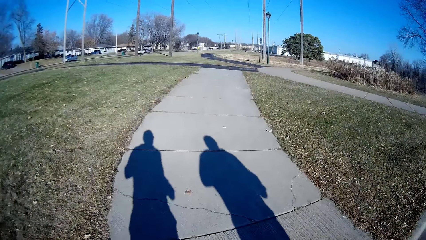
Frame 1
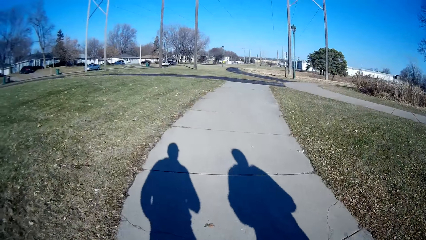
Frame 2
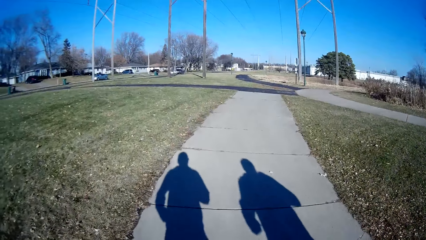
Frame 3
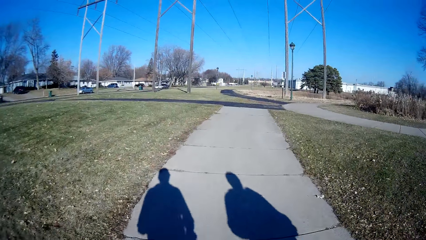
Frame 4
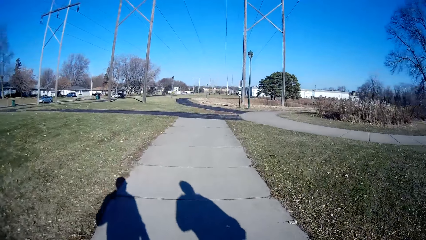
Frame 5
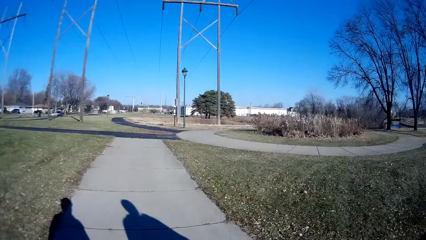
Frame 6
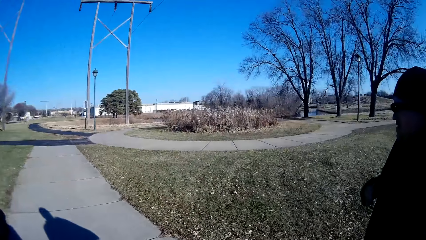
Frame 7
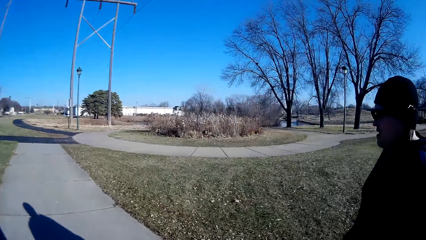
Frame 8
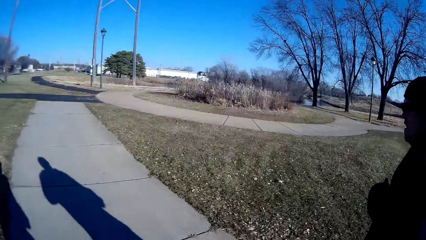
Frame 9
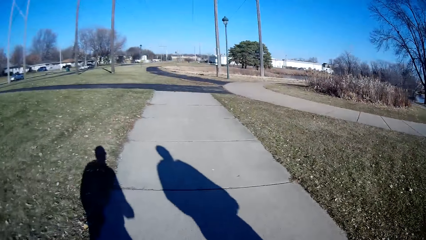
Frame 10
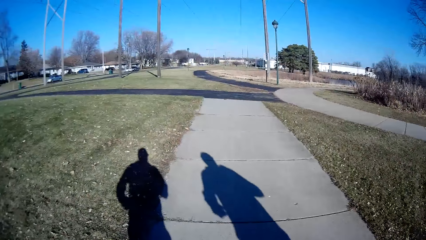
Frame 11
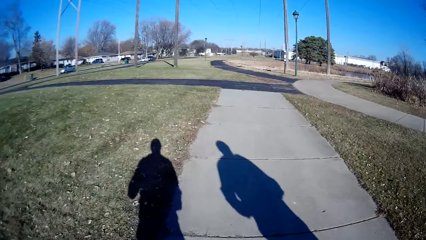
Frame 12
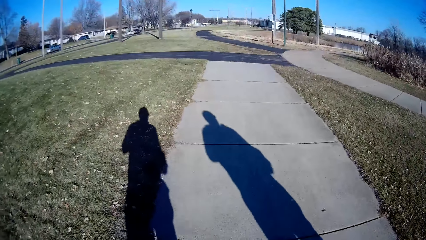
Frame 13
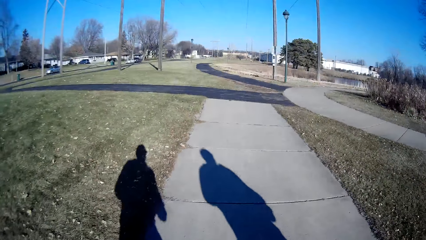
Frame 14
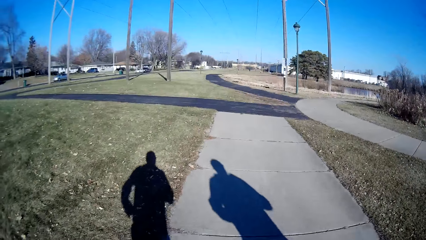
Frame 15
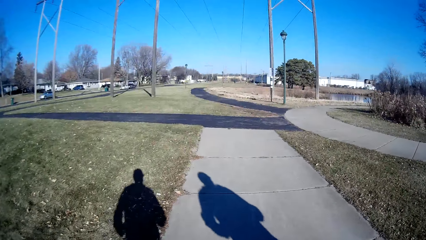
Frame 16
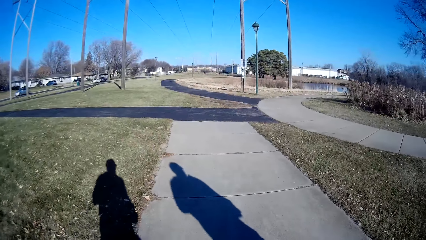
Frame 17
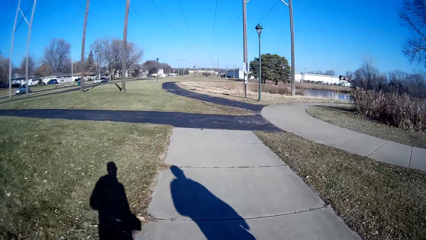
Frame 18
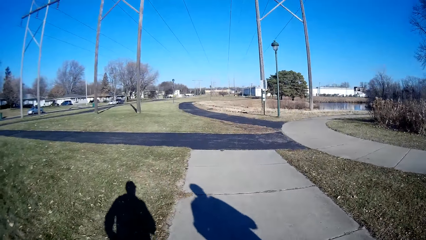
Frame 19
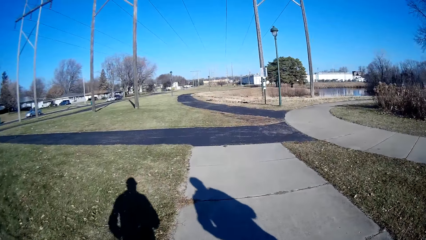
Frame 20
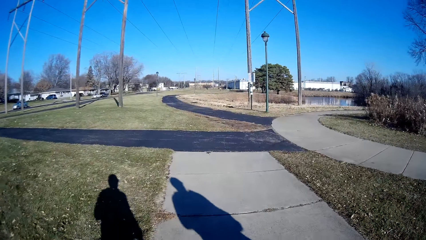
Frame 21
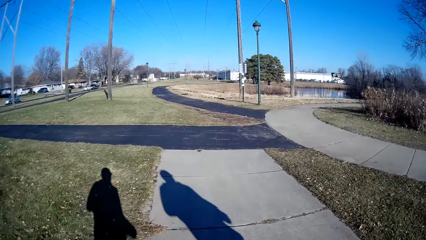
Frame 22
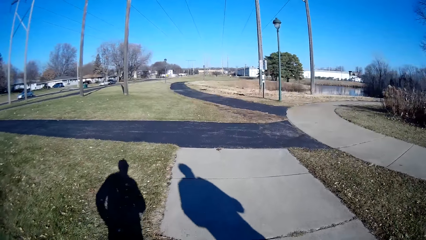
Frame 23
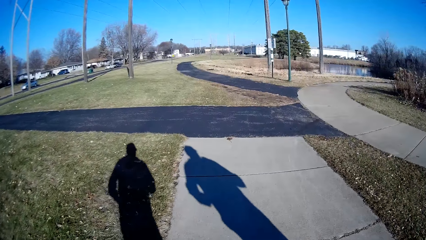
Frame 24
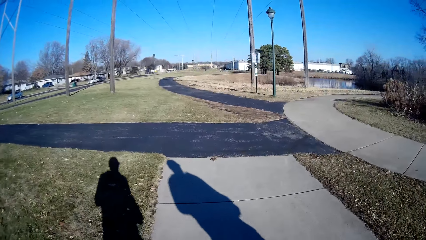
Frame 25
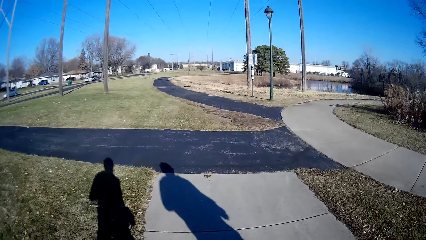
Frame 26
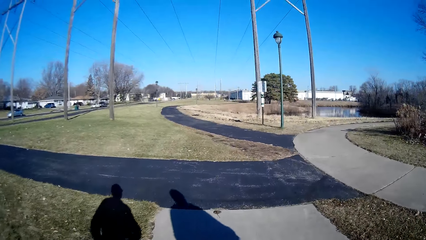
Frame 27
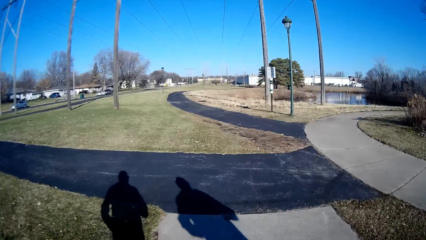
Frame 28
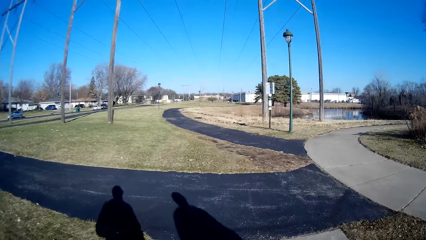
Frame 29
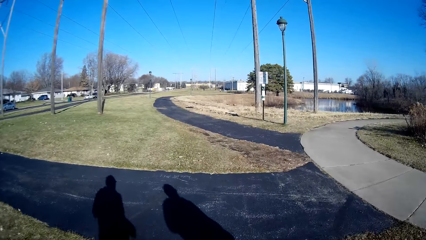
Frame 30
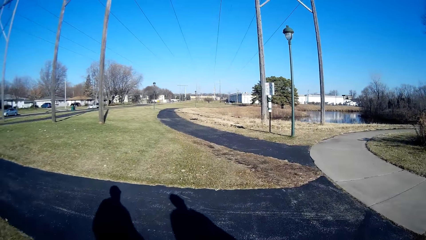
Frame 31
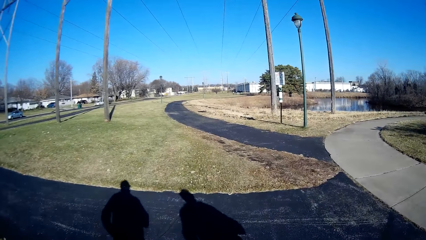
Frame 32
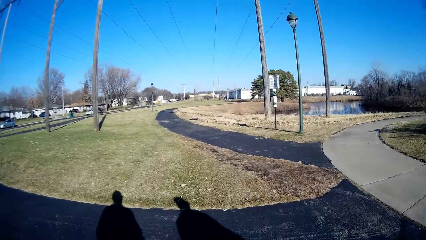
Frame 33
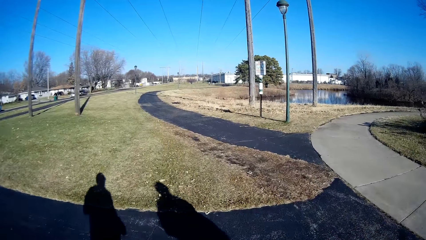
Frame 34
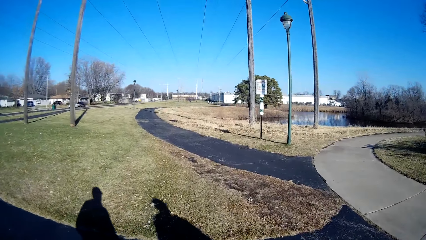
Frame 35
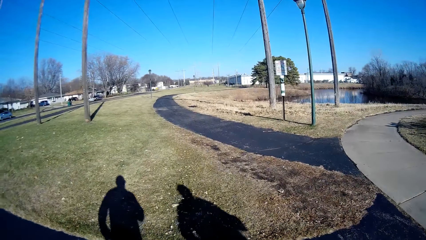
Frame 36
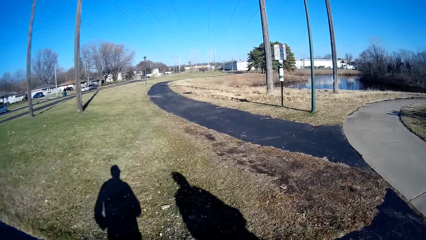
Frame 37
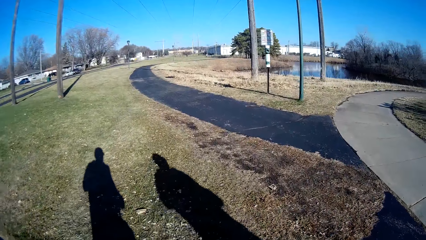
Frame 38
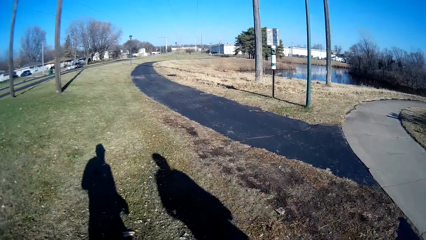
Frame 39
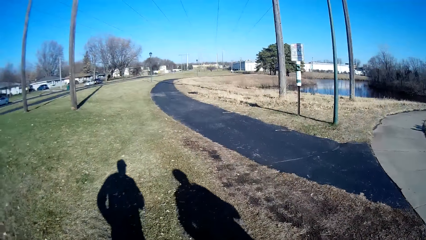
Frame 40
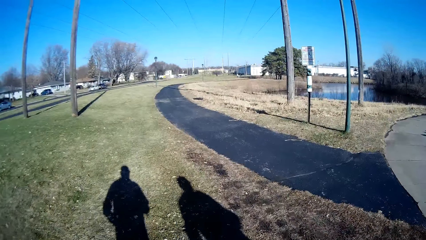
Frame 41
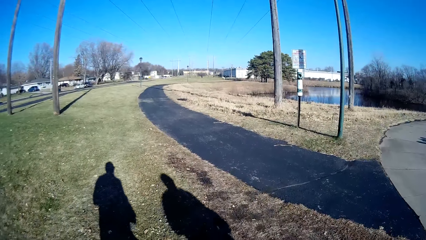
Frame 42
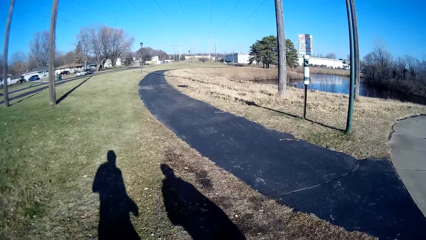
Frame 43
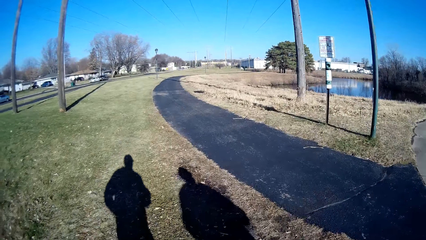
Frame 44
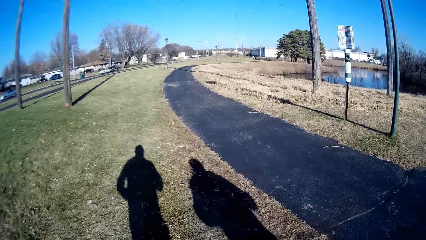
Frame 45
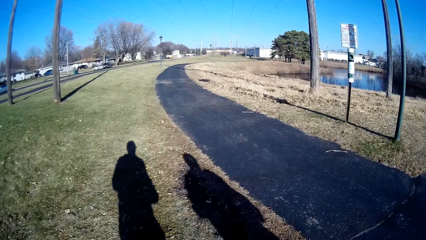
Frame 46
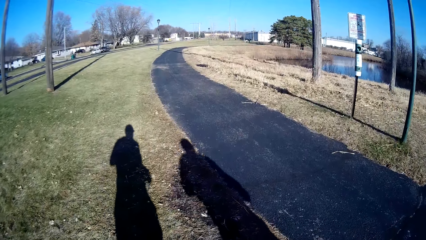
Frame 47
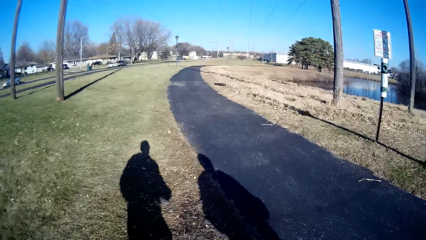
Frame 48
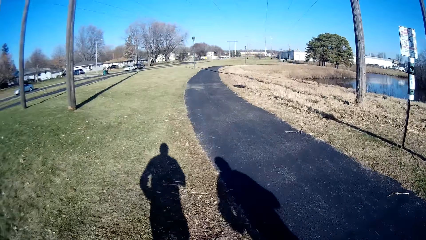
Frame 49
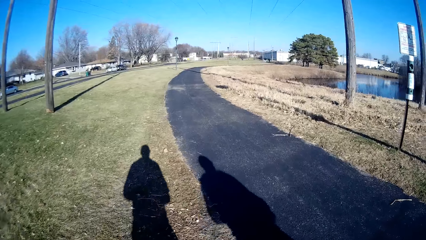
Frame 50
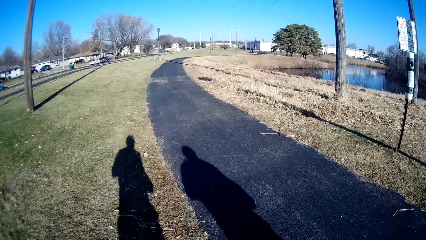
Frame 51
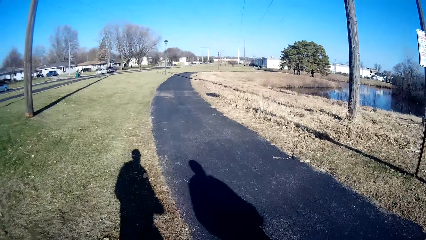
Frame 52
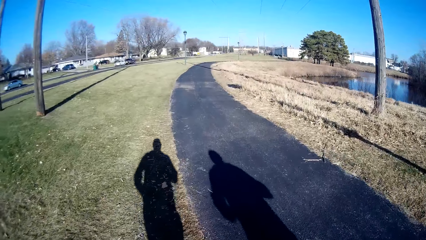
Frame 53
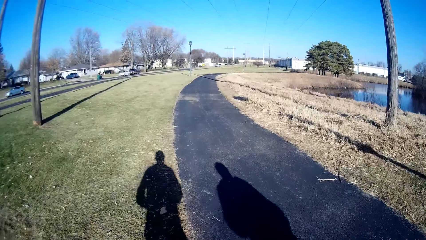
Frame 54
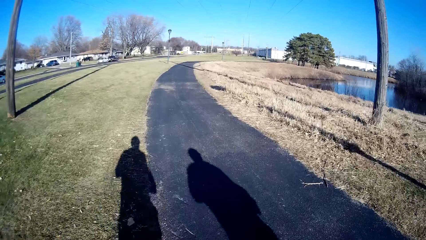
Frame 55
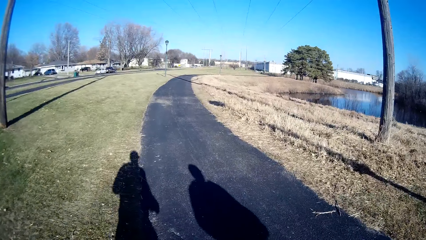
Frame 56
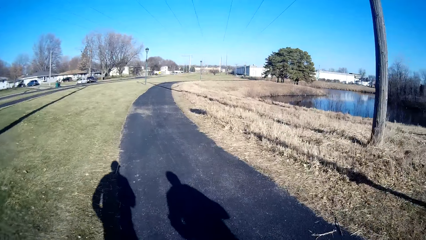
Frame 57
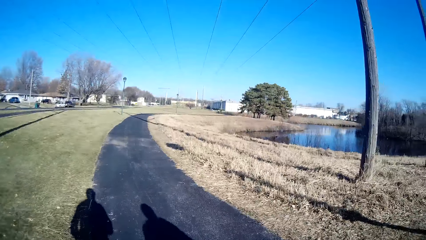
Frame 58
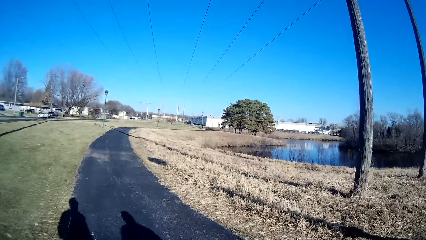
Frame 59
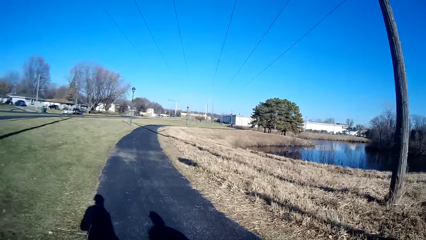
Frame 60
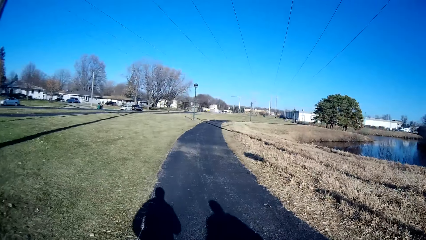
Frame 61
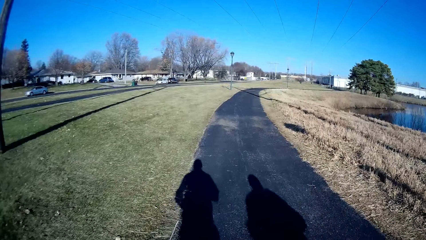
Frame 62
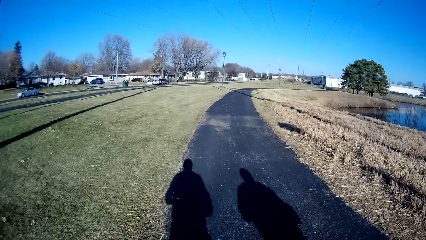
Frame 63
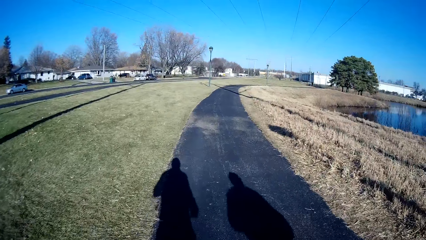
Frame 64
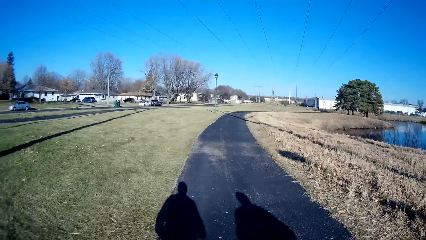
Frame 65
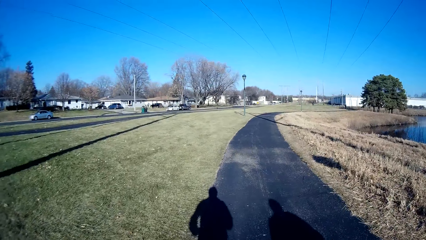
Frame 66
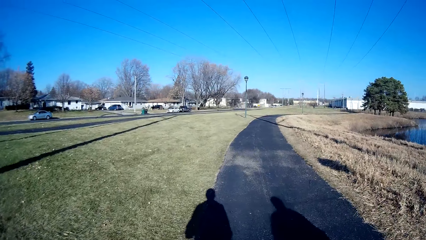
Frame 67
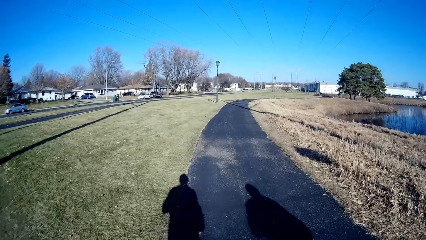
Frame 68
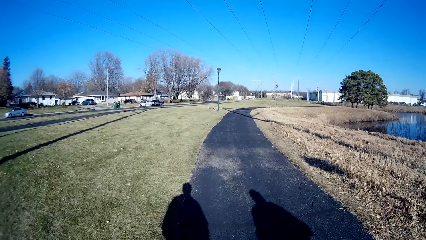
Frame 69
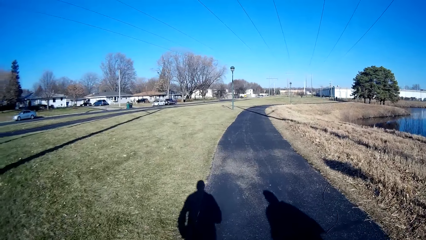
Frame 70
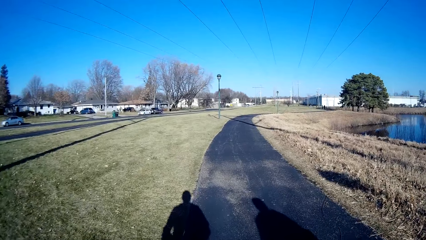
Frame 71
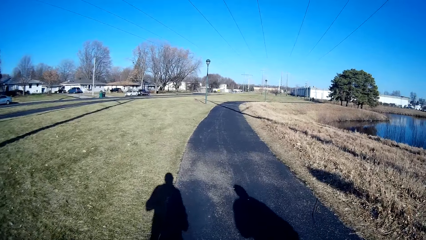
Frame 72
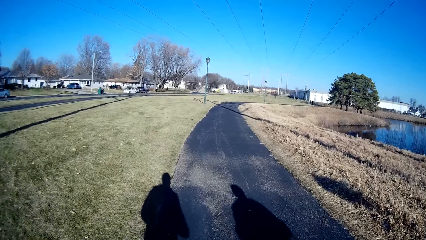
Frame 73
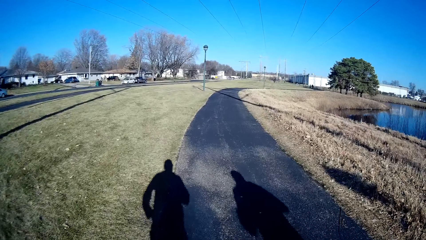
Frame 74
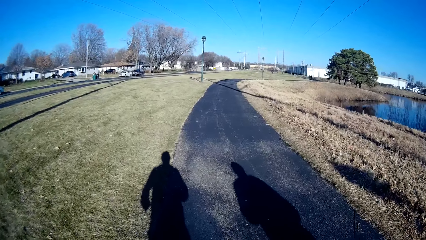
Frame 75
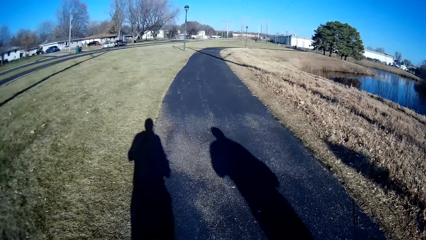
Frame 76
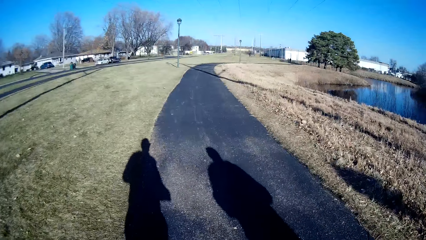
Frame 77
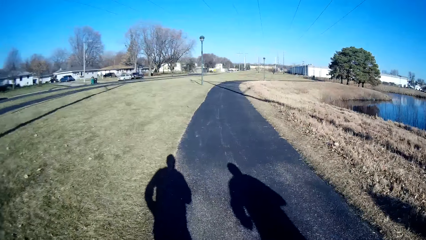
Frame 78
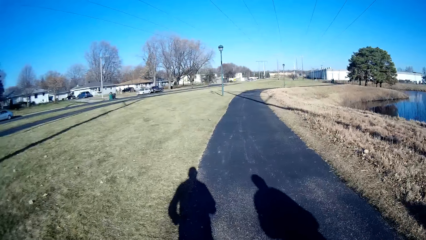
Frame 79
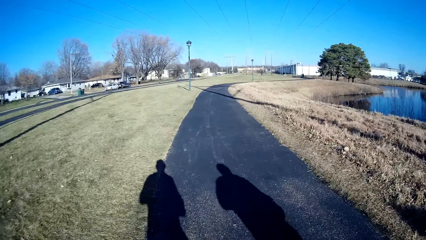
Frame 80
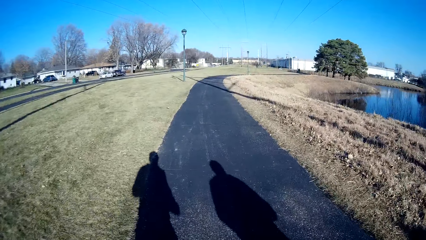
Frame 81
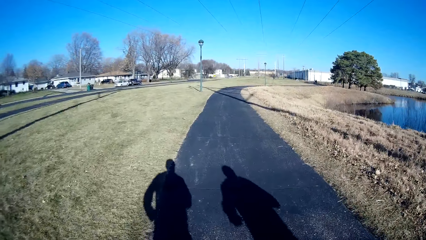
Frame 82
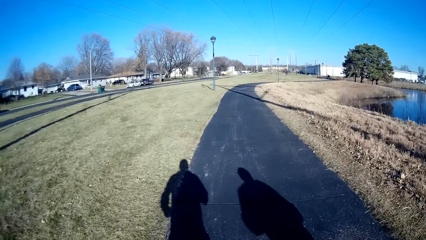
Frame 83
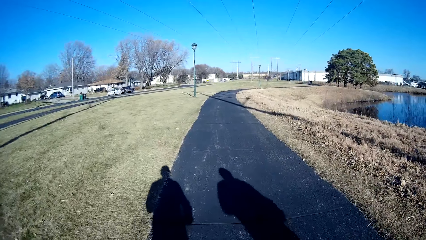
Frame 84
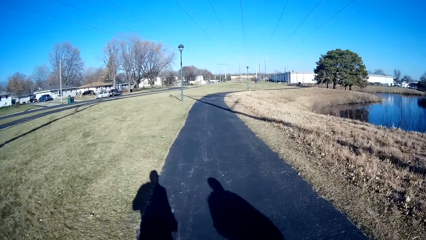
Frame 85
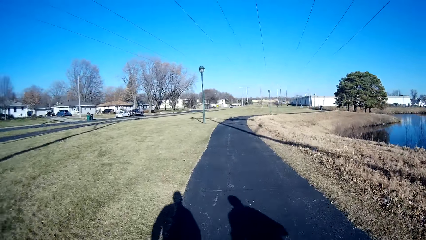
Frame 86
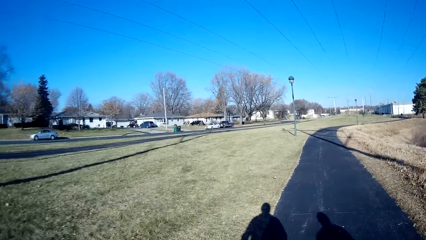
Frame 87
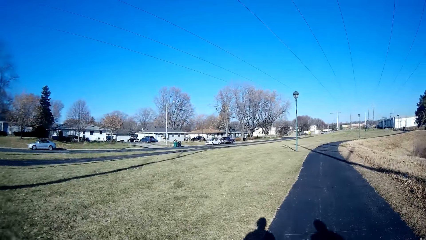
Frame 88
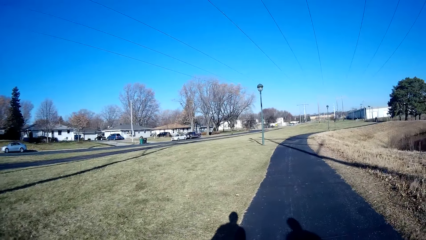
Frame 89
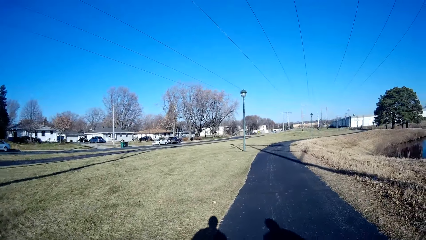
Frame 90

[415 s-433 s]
The camera wearer jogs on a path with a person. They look at the person. They jog on a tarmac path.
